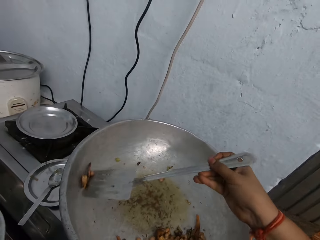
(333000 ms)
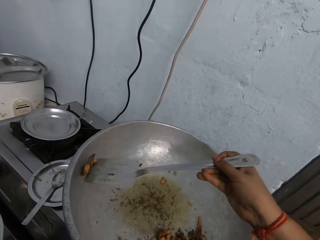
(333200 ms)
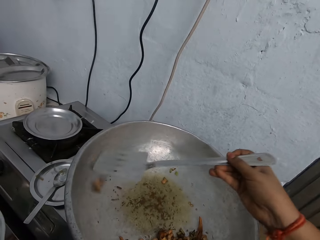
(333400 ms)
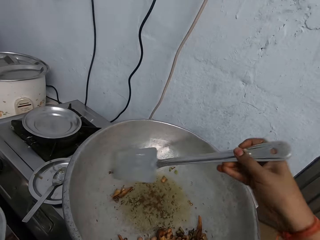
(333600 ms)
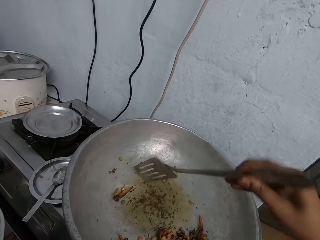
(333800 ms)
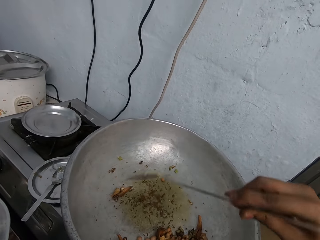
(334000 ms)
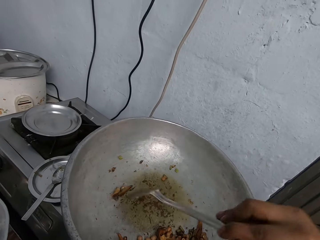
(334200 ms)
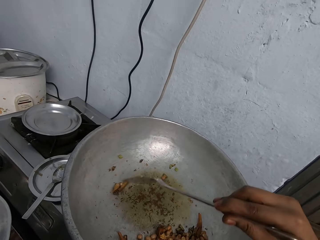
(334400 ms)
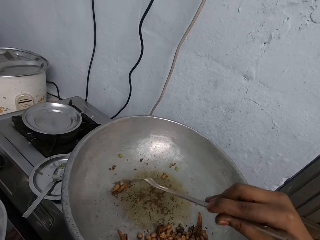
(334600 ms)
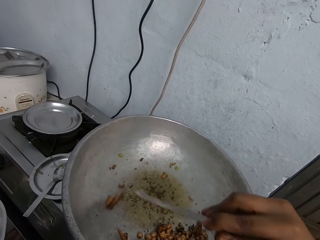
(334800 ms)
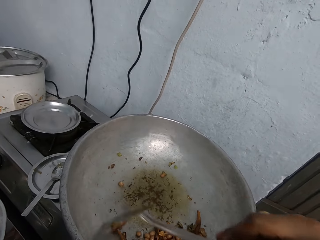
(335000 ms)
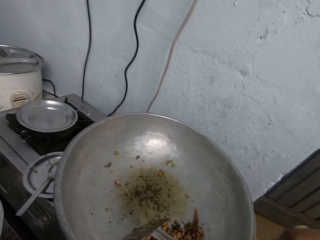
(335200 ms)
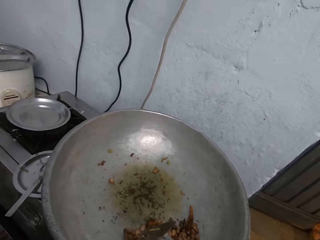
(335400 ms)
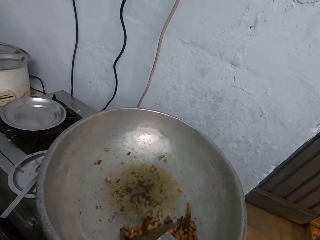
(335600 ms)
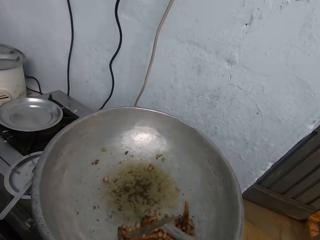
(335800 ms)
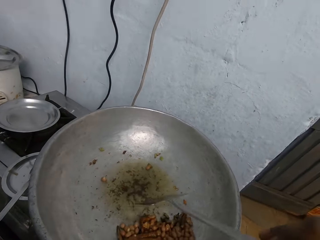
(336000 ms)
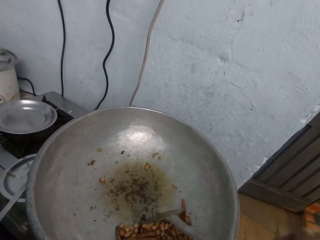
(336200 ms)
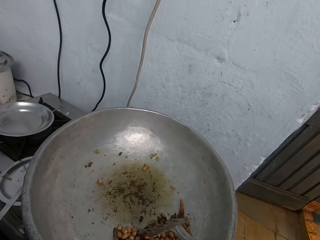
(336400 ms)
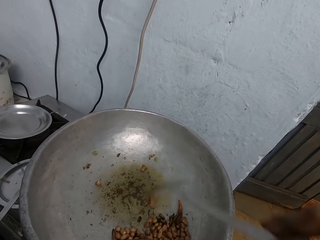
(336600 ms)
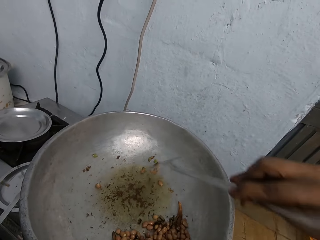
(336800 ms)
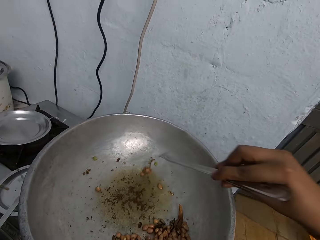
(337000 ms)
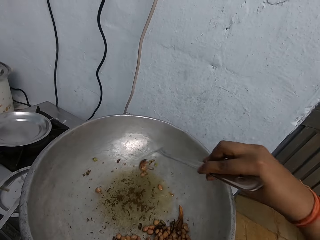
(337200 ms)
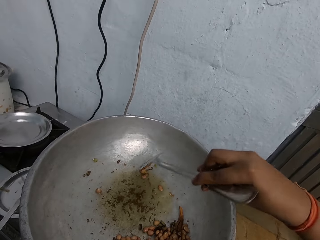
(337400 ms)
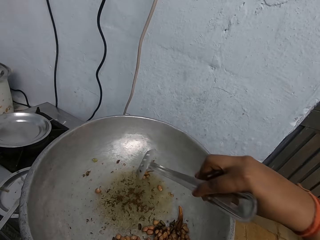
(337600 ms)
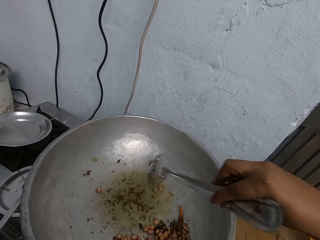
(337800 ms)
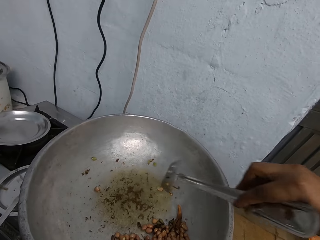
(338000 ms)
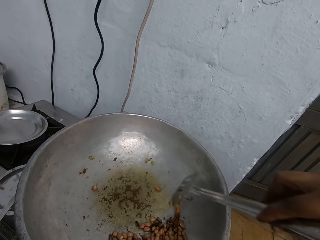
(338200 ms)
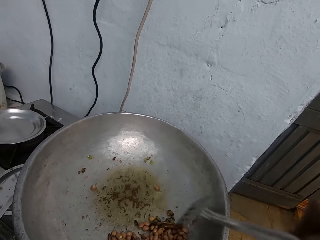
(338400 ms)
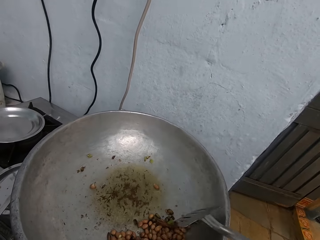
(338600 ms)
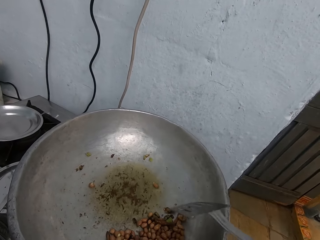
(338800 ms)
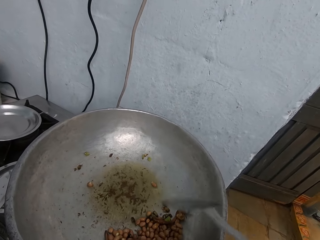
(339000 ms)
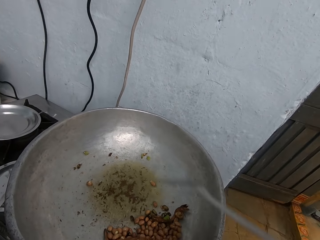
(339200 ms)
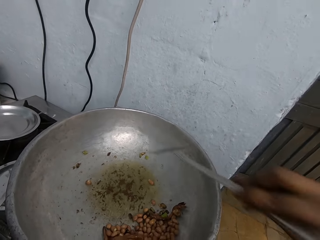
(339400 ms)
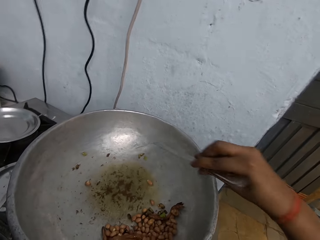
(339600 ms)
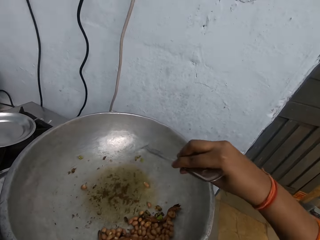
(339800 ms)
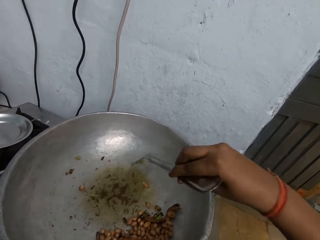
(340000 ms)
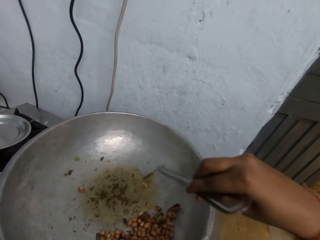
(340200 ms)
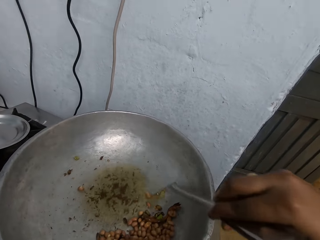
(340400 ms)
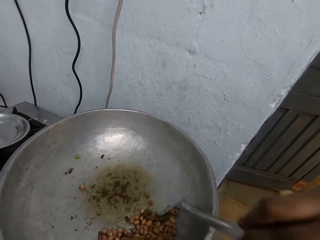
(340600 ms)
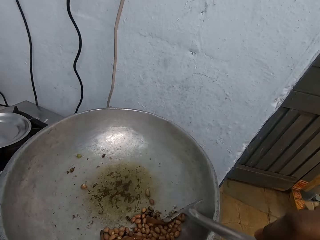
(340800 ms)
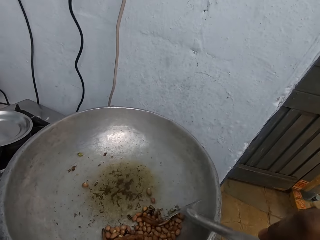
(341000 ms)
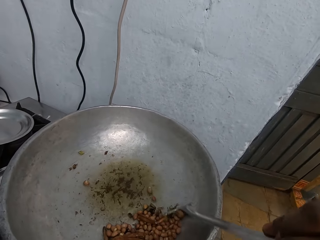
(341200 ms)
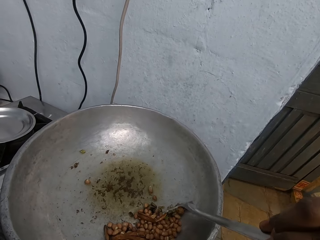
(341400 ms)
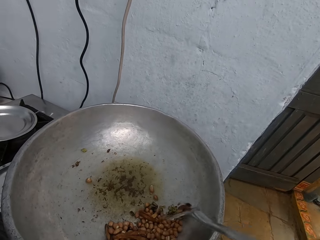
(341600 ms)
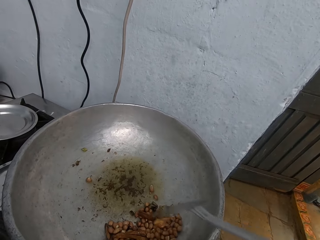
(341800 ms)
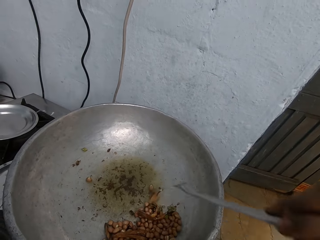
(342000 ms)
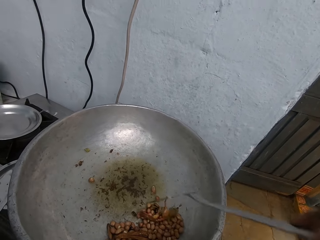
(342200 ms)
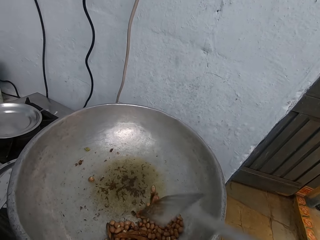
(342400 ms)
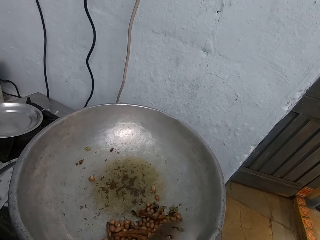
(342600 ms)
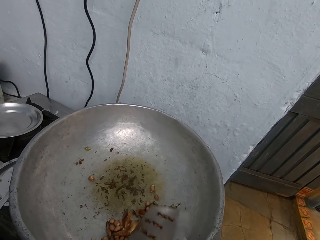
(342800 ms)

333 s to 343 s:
The camera wearer moves spices in a cooking pot. They put the spices together using a cooking spoon. They talk.

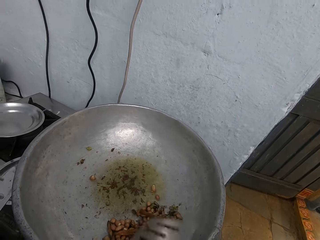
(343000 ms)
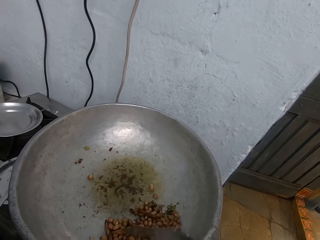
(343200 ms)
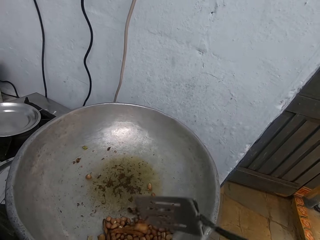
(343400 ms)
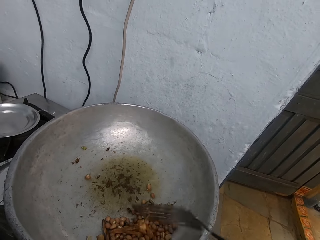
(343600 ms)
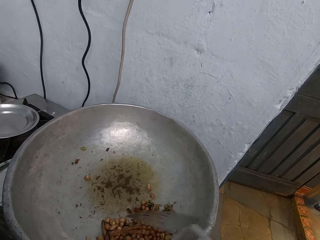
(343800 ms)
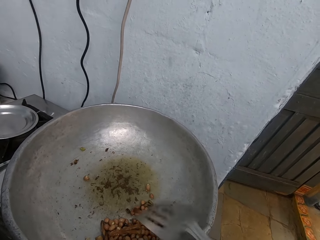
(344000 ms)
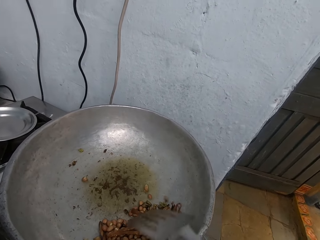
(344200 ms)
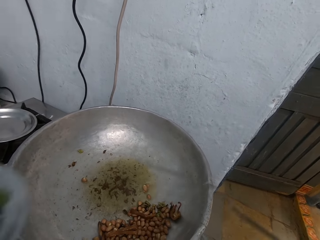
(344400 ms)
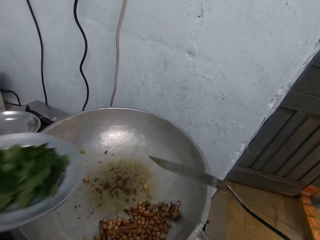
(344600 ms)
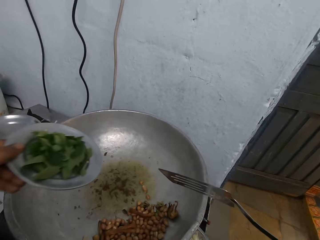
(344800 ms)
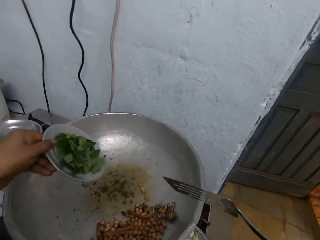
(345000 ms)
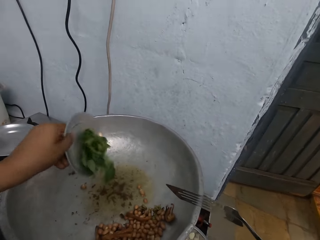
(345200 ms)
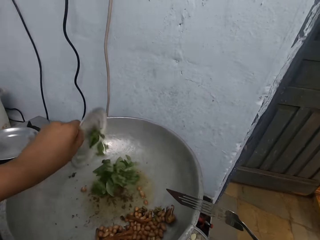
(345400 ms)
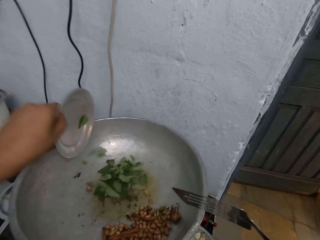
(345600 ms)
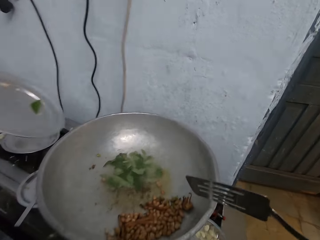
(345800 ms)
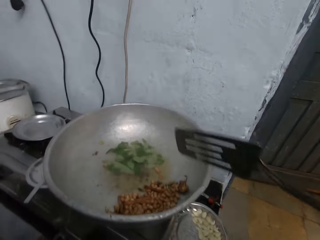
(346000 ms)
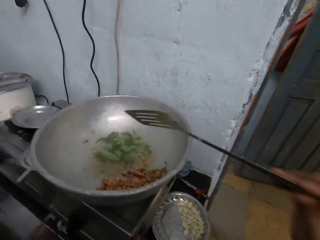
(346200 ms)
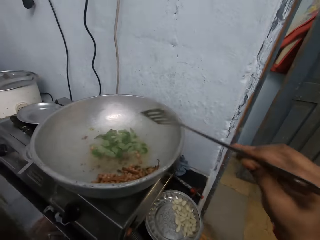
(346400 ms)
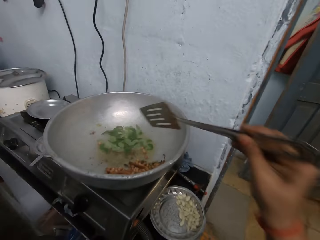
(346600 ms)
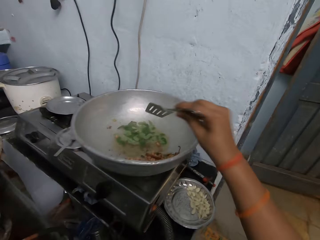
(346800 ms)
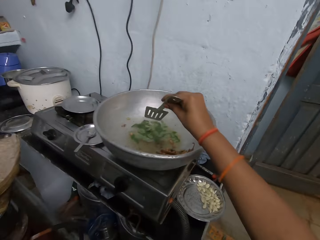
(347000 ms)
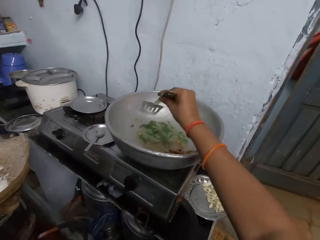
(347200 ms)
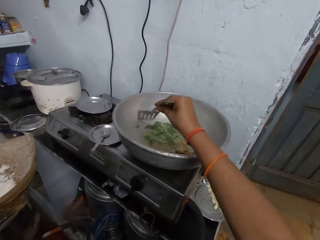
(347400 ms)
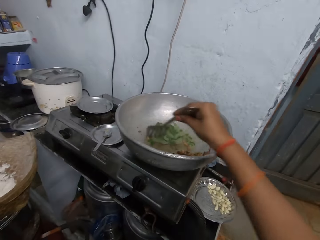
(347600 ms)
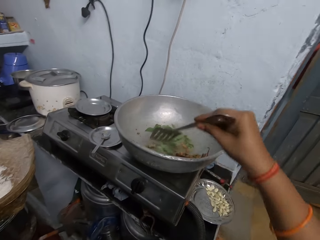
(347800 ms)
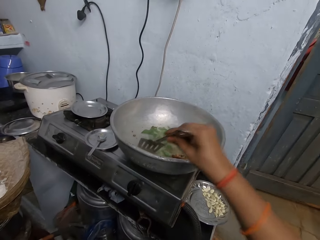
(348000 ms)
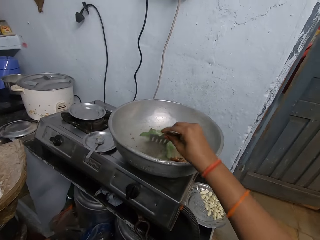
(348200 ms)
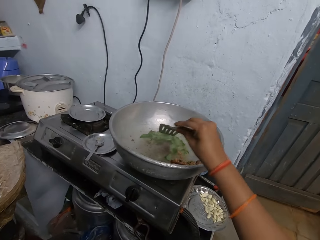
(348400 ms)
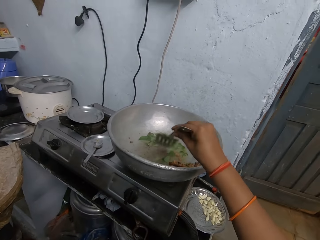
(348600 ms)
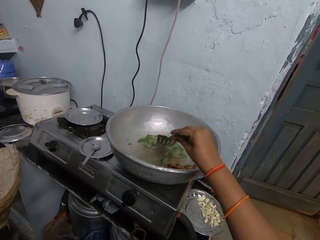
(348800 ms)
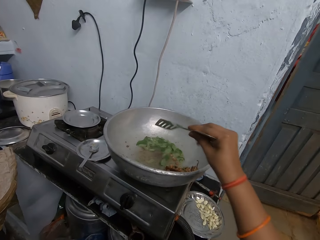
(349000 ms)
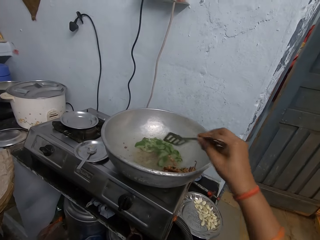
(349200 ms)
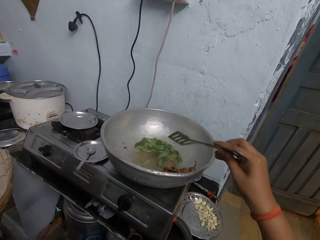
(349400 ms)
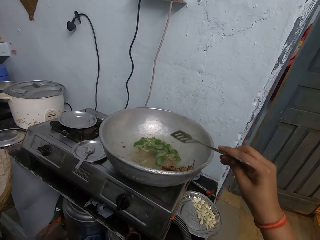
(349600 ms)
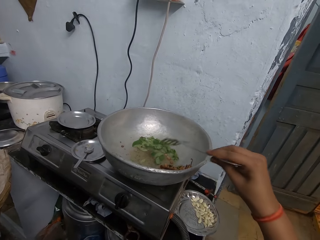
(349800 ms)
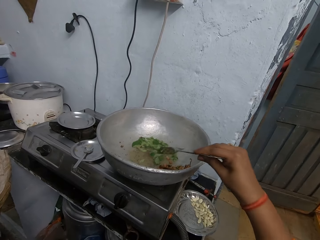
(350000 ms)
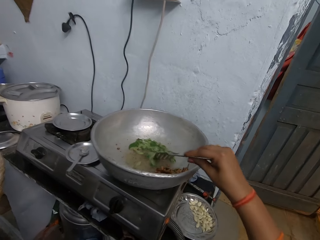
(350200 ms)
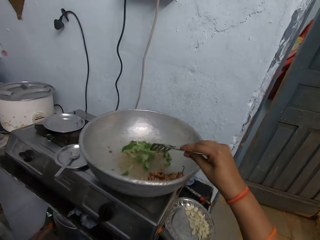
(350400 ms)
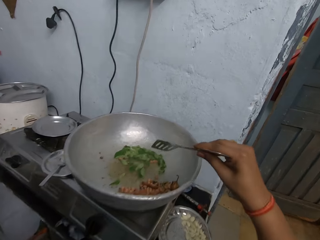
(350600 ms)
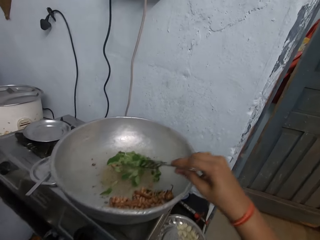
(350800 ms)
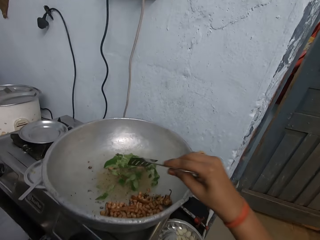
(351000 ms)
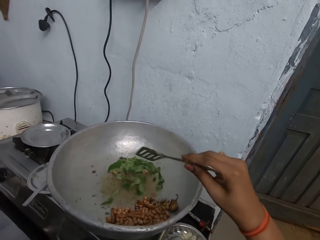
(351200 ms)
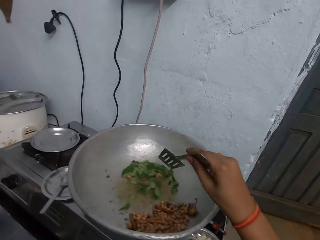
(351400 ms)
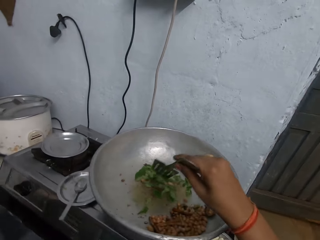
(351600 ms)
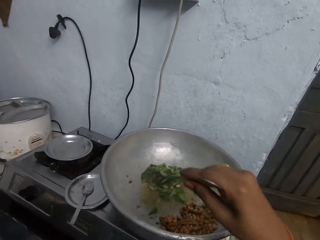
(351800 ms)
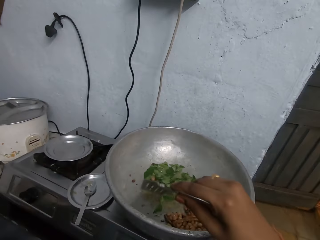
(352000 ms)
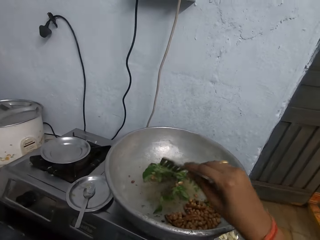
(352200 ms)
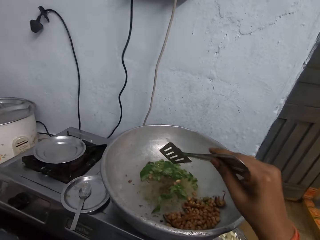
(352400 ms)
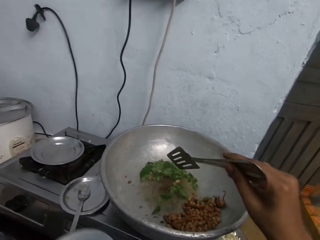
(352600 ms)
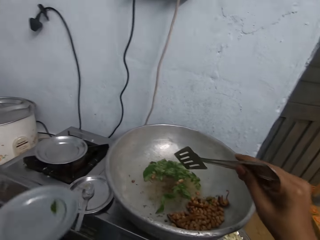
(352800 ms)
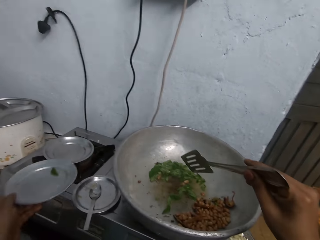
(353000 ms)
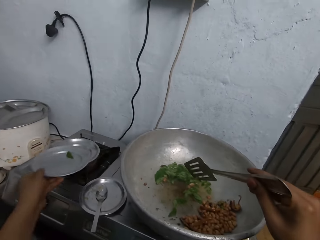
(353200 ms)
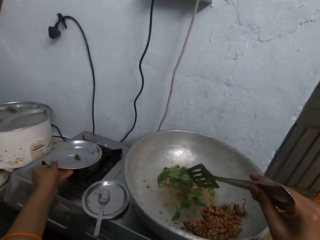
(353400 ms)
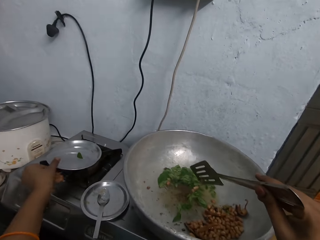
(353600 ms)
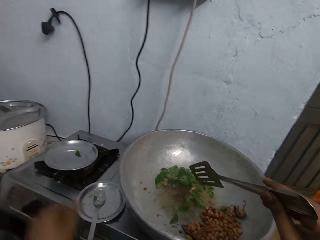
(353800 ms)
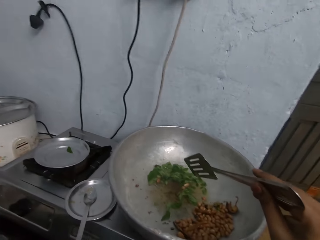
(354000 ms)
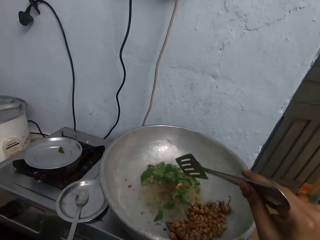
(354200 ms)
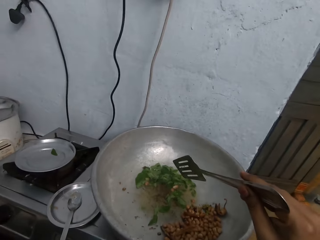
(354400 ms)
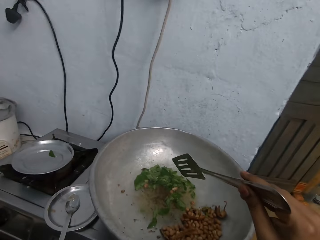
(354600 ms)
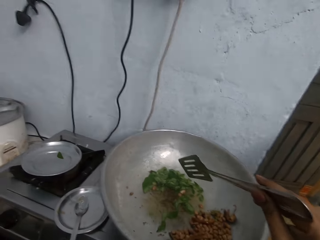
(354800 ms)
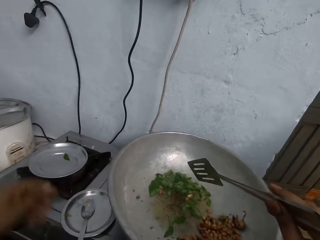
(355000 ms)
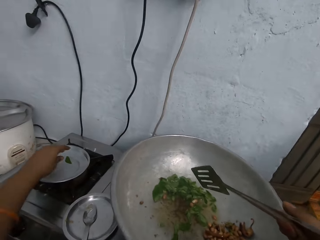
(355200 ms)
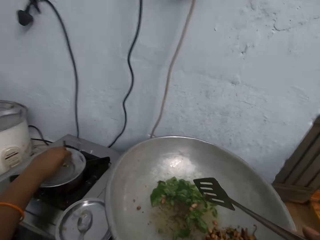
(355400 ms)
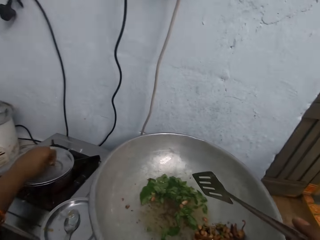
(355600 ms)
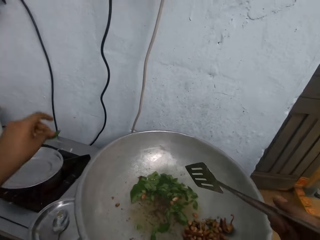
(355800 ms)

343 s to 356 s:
The camera wearer moves a plate with leaves. She pours vegetables from the plate in her left hand into the pan. She stirs the vegetables in the pan with the slotted turner in her right hand. She drops the plate in her left hand on a stove. She picks up a vegetable on the plate with her left hand.
